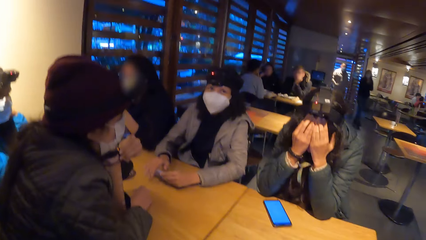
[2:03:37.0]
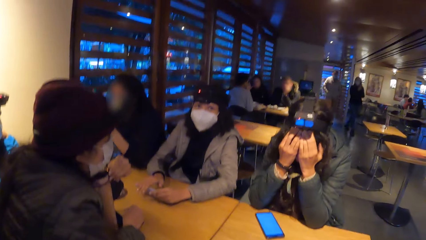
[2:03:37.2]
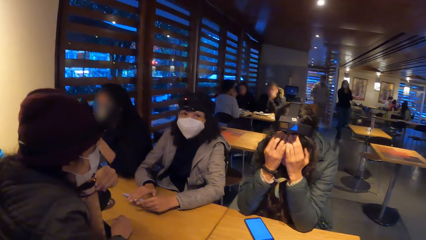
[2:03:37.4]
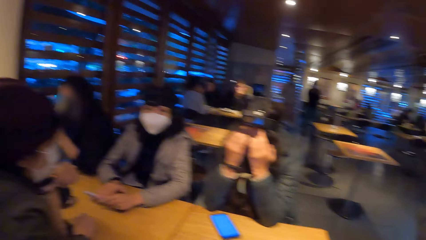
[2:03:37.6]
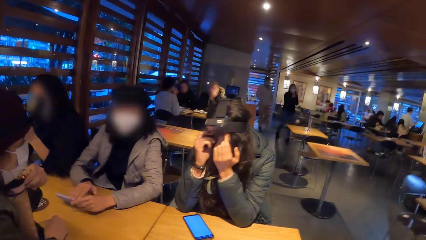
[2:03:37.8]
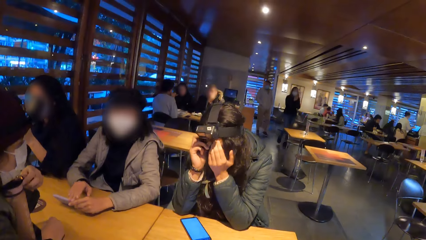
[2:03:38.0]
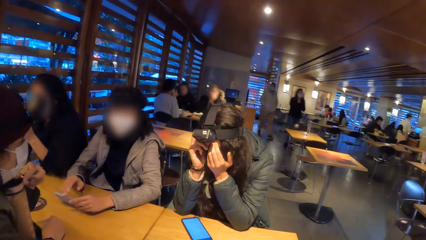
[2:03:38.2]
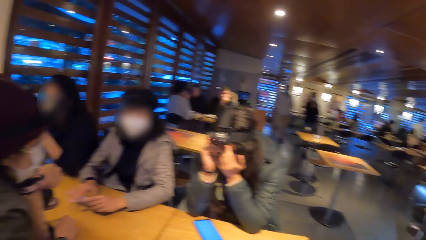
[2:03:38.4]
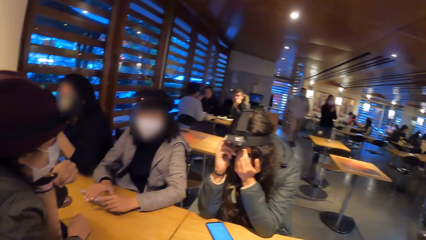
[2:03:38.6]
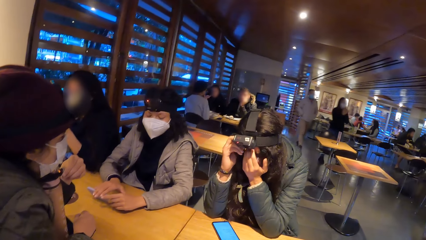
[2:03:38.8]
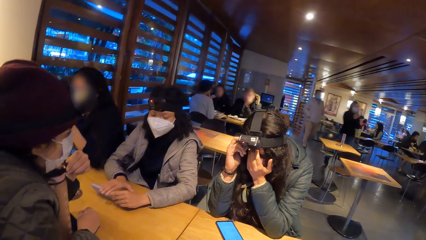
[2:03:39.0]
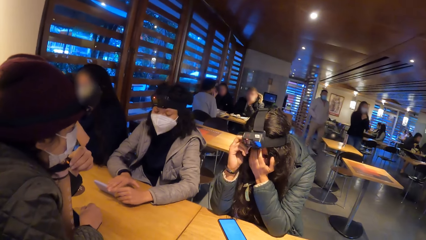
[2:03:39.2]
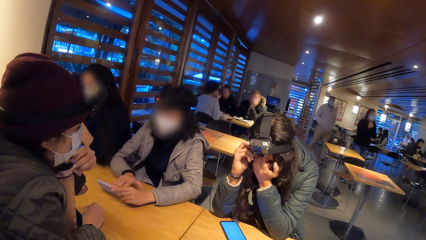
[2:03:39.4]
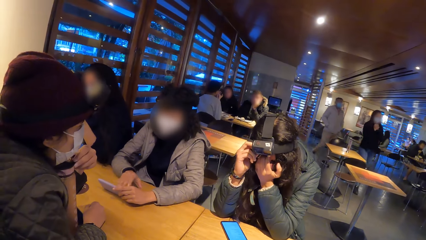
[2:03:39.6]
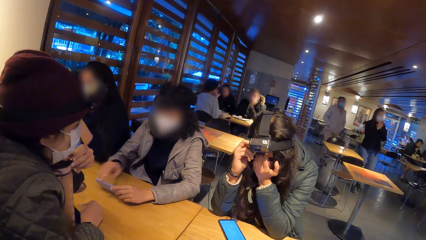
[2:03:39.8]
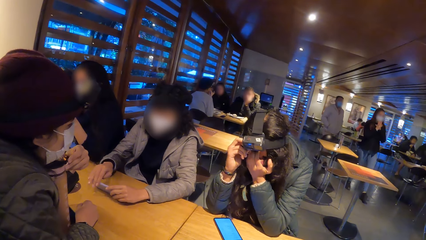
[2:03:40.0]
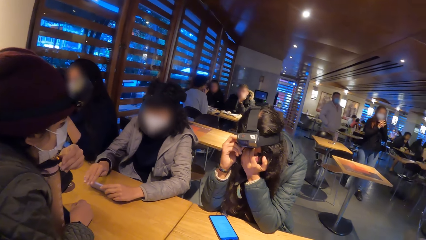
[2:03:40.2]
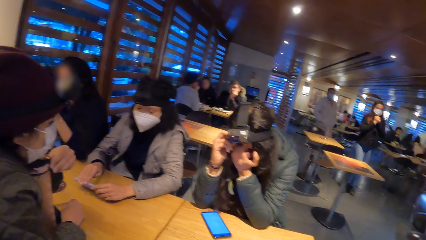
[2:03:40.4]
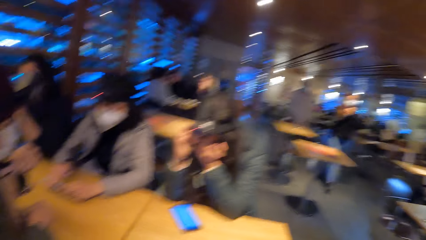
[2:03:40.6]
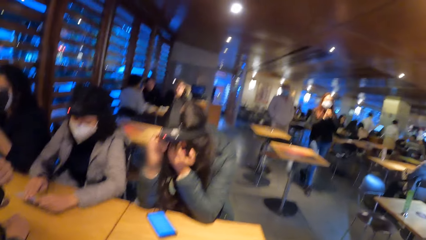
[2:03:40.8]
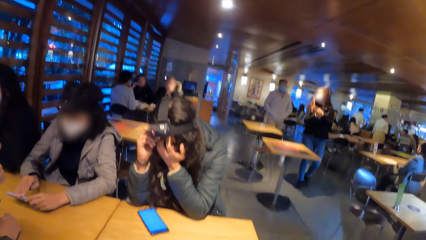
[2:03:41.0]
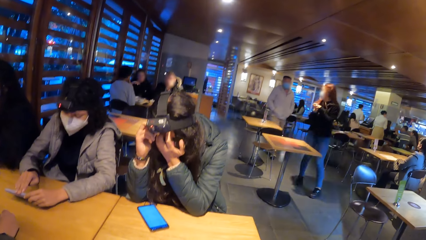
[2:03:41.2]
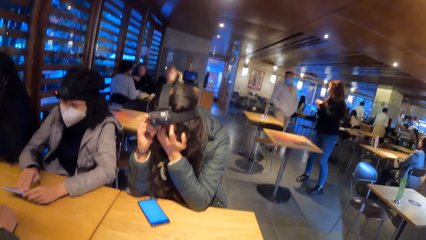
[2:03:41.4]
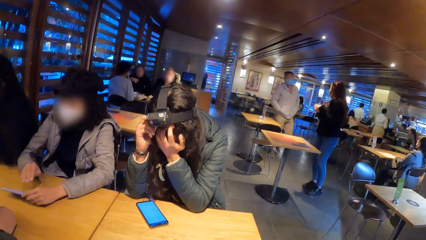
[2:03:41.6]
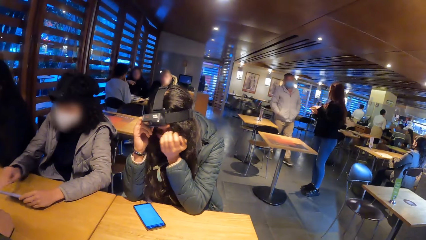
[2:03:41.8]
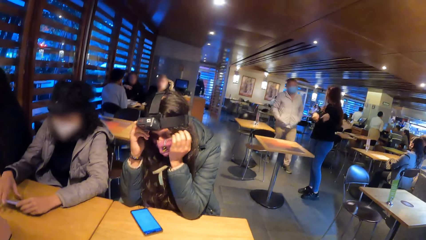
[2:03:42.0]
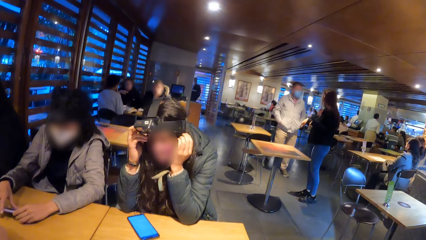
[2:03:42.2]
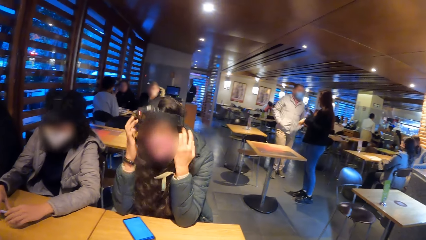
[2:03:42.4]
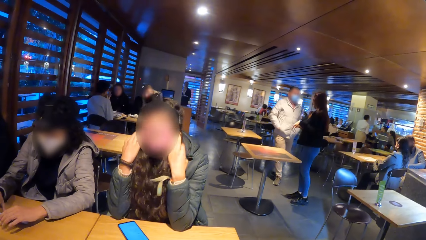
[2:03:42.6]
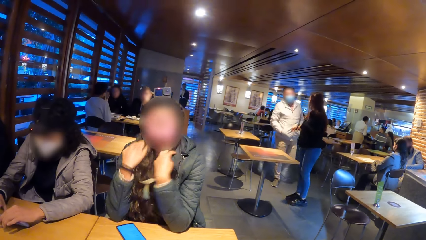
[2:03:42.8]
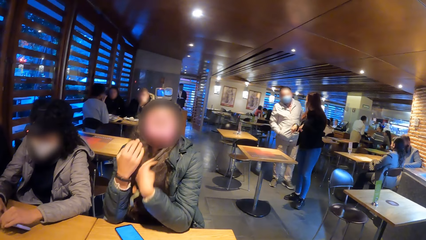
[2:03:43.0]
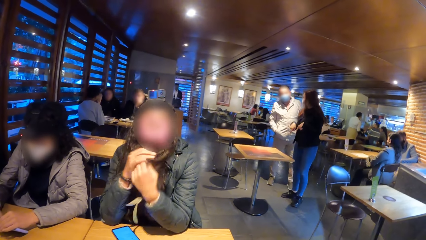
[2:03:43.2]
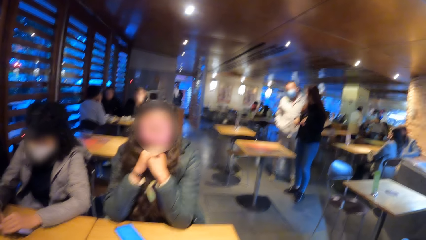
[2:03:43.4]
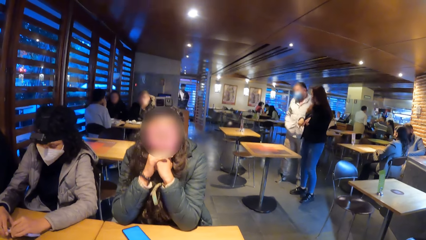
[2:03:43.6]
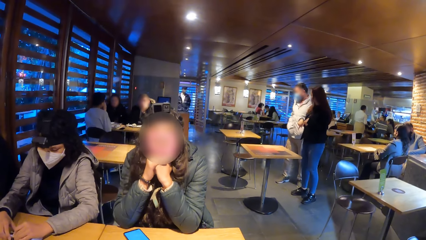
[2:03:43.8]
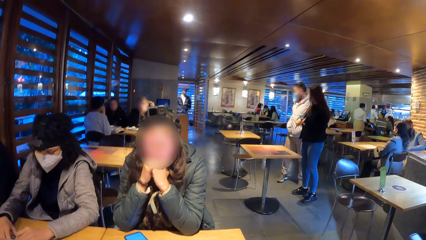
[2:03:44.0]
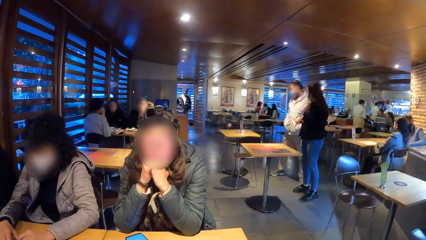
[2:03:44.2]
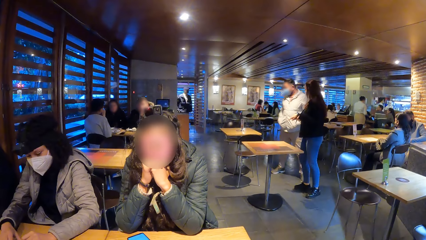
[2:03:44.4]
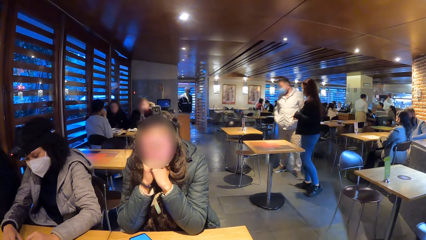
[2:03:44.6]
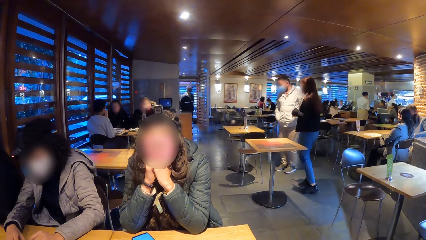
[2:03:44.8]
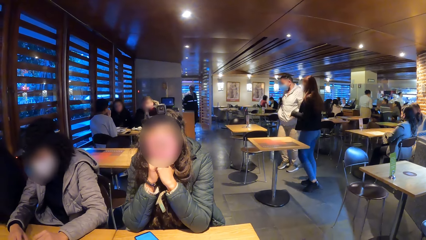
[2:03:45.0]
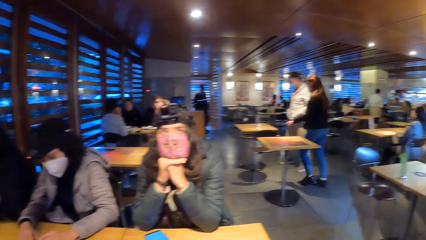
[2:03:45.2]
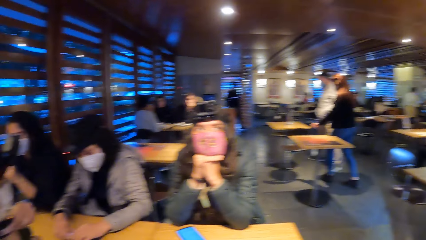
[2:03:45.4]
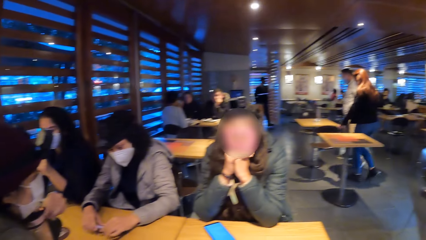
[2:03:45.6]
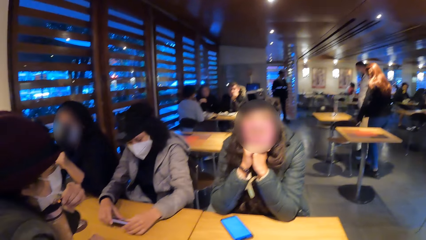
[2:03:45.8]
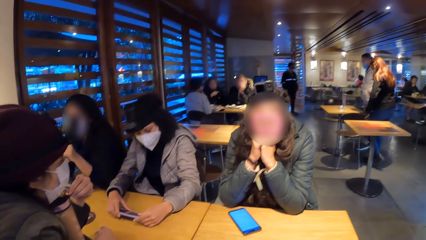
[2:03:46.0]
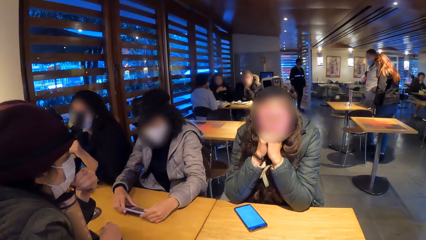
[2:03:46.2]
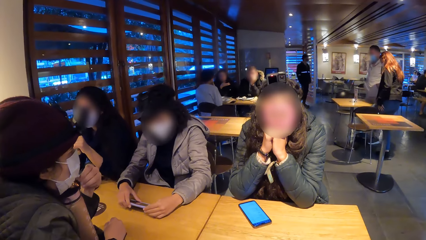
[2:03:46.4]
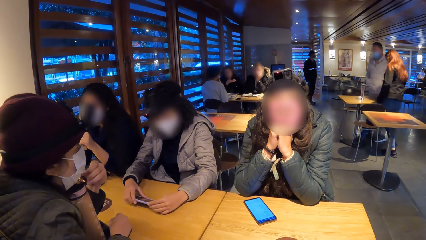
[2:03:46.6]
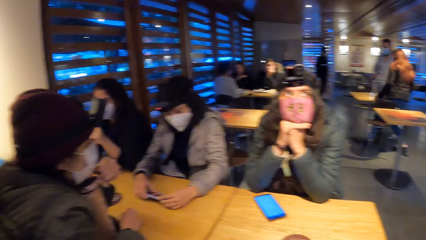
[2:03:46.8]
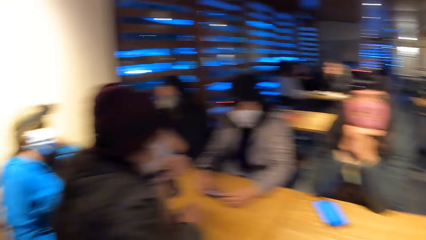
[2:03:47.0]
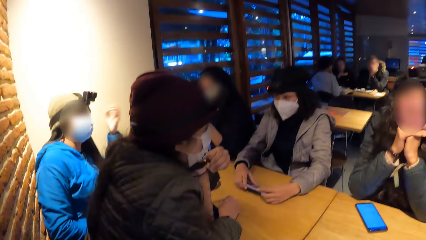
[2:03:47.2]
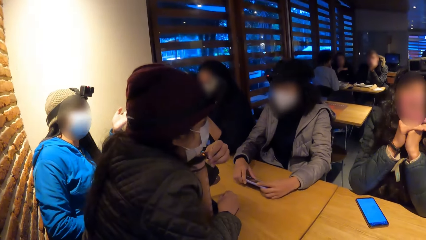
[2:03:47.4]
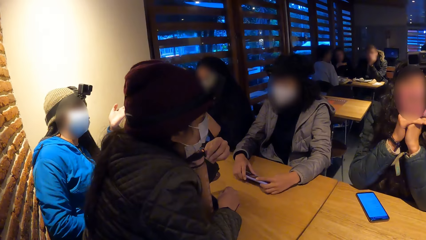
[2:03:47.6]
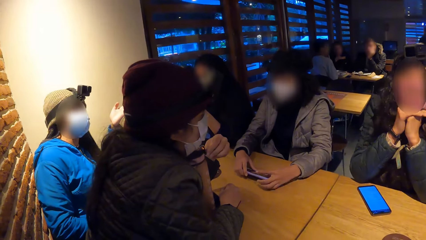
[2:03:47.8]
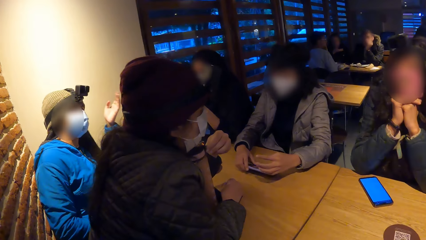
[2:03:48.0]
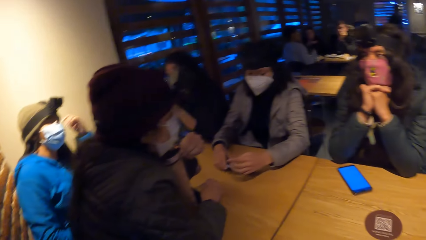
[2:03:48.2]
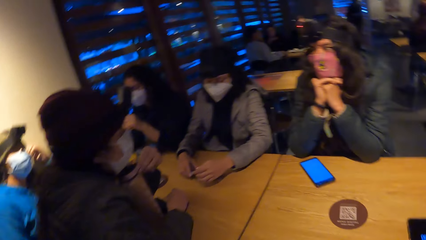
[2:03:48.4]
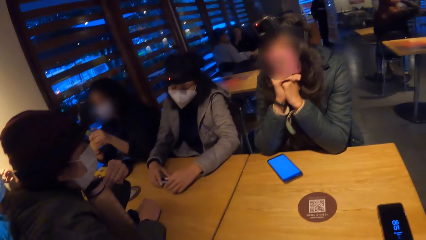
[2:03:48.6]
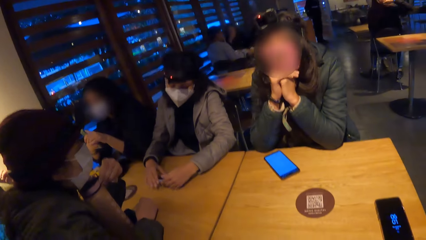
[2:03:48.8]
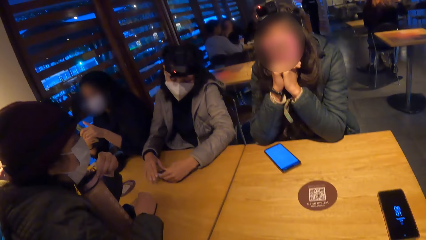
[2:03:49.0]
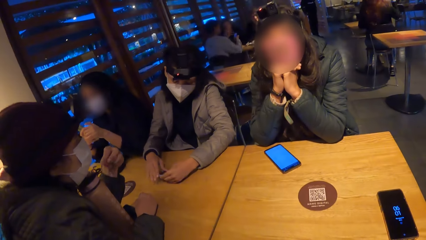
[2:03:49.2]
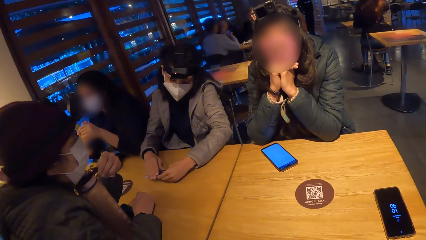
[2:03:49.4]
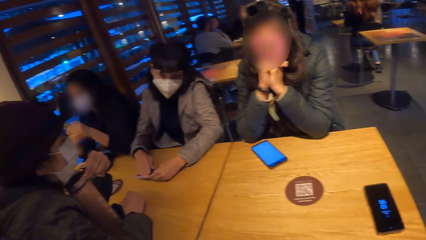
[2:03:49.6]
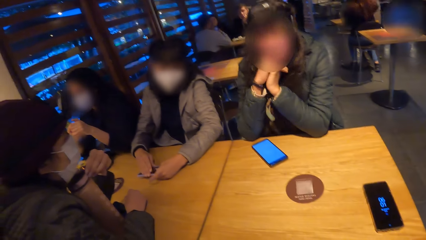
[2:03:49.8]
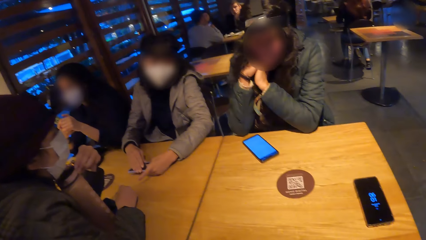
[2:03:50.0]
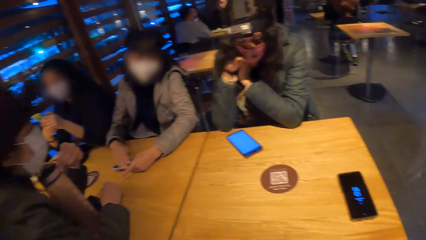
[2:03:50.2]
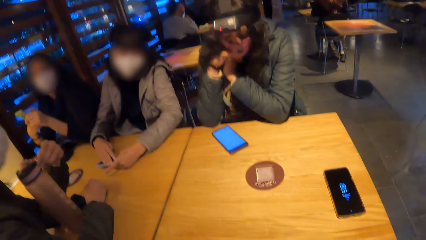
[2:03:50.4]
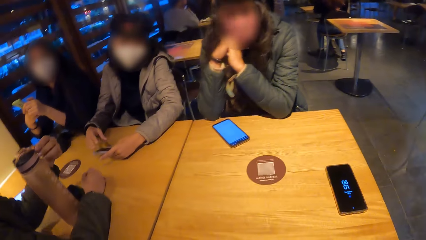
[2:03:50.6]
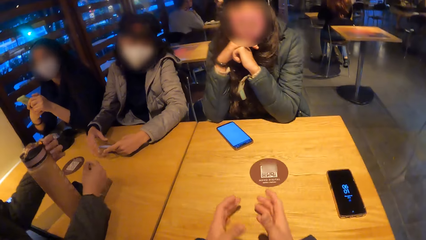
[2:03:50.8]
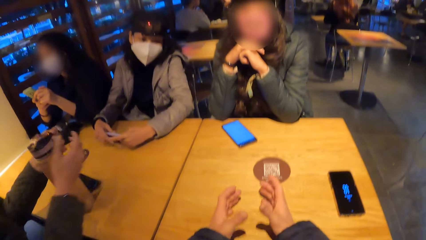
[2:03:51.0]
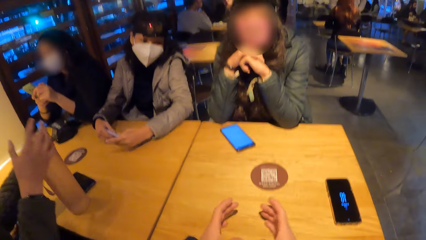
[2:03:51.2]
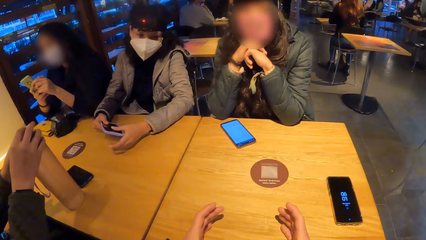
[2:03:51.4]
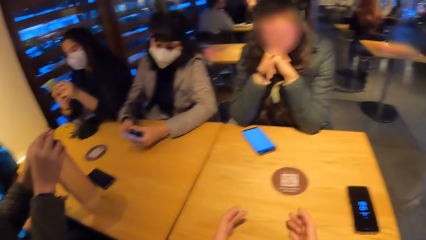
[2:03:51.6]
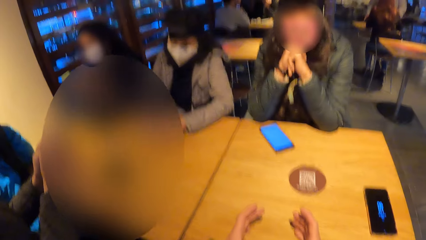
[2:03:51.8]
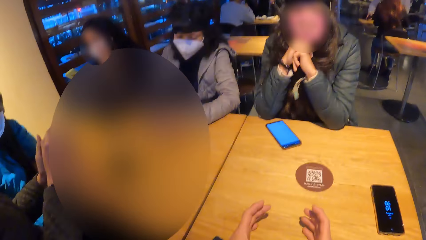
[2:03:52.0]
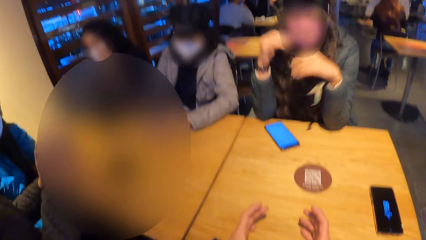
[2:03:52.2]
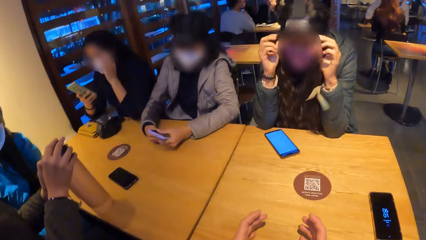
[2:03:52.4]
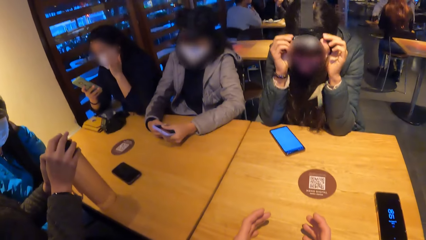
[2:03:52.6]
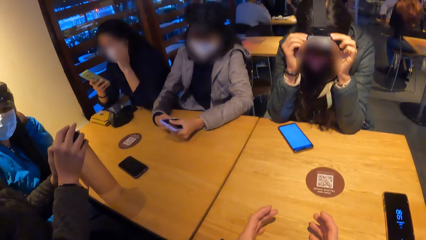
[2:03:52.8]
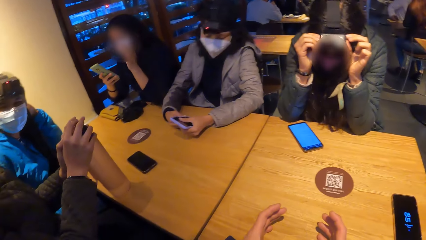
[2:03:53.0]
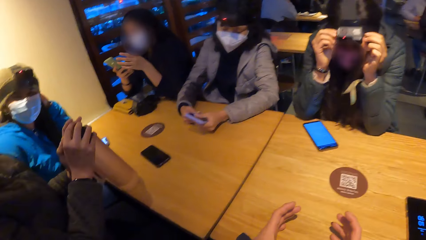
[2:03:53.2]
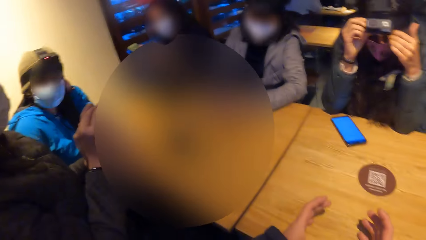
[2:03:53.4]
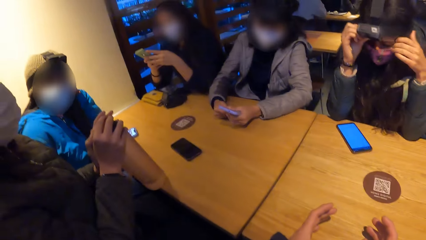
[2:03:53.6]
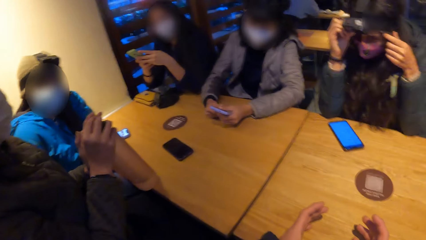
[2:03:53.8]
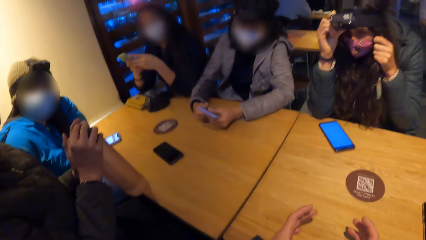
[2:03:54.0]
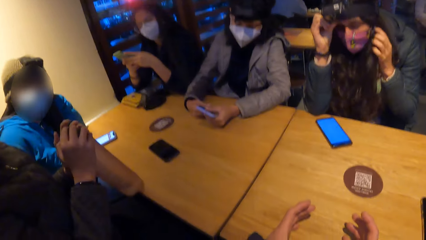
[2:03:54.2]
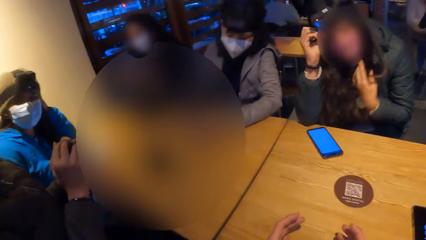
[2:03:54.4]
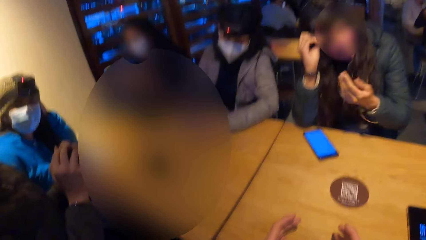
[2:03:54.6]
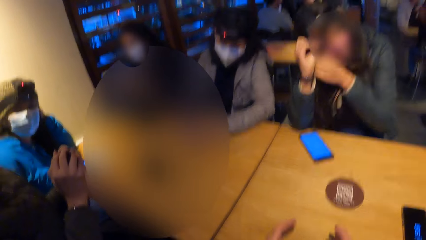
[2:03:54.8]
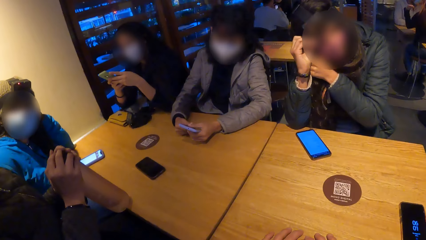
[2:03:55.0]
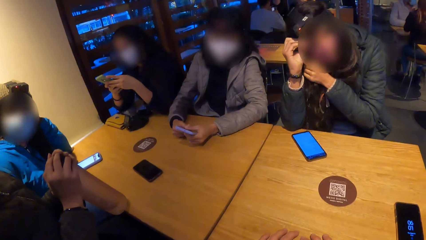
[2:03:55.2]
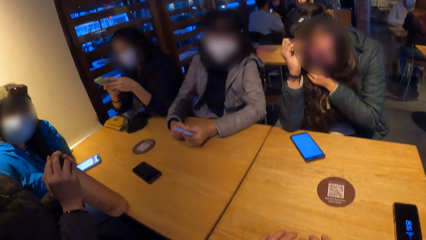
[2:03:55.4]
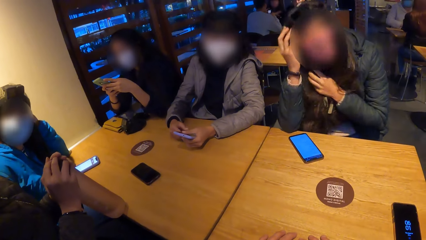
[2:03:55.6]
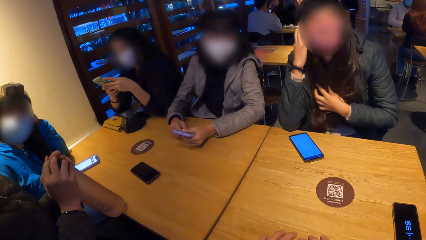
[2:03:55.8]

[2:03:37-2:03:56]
A woman holds the face. Another woman places both hands under her chin. A third woman interacts with a fourth woman. The third woman gesticulates with her left hand. The camera wearer gesticulates with both hands on the table. They interact with the group of people at the table. The man picks up the water bottle from the table with both hands. A fifth woman holds the phone in her right hand with both hands. The second woman adjusts the camera on her head with both hands. The fifth woman holds the phone in her right hand with both hands.
